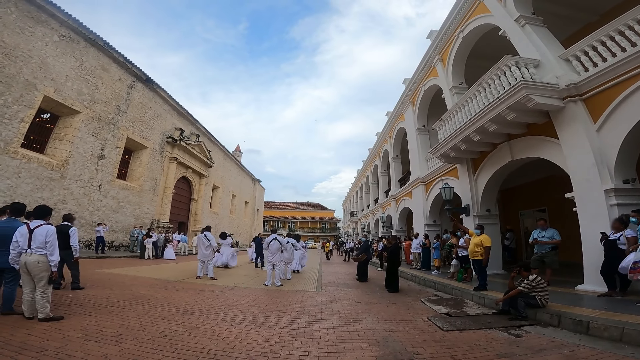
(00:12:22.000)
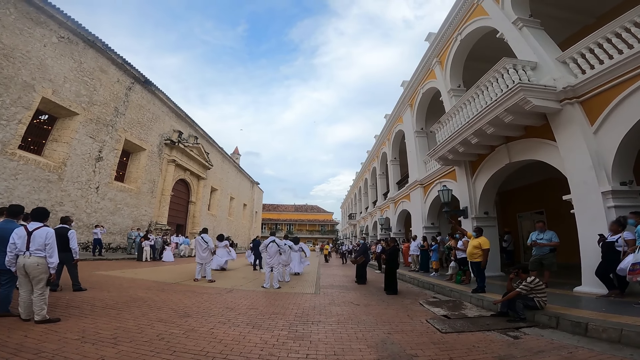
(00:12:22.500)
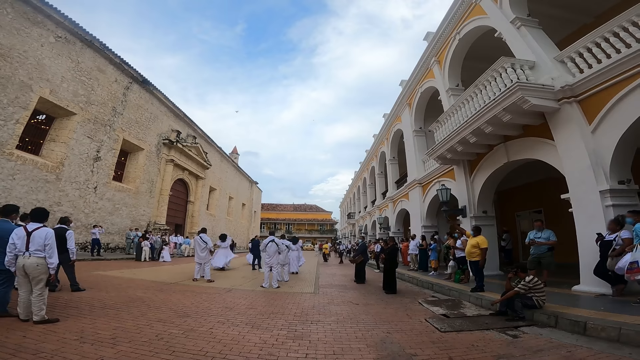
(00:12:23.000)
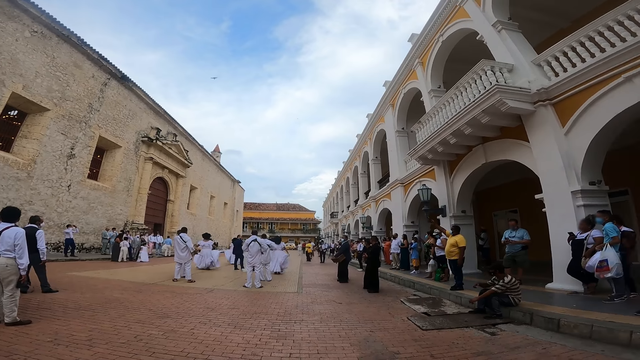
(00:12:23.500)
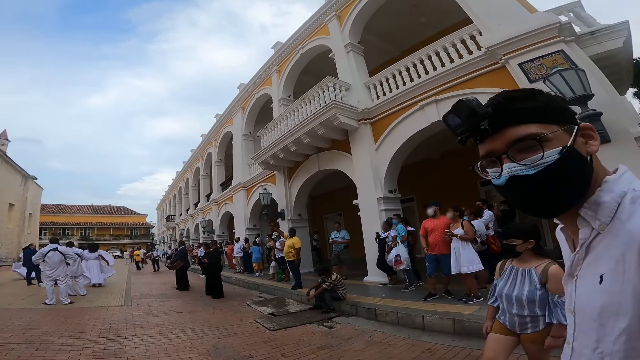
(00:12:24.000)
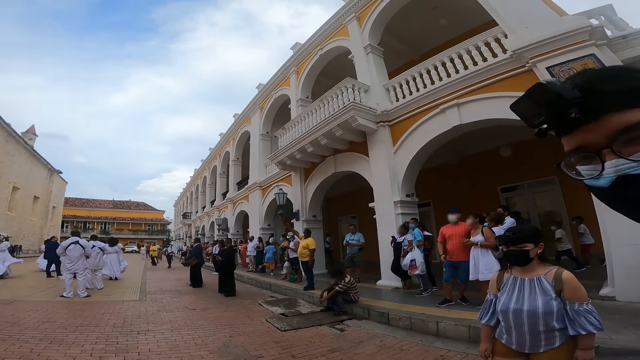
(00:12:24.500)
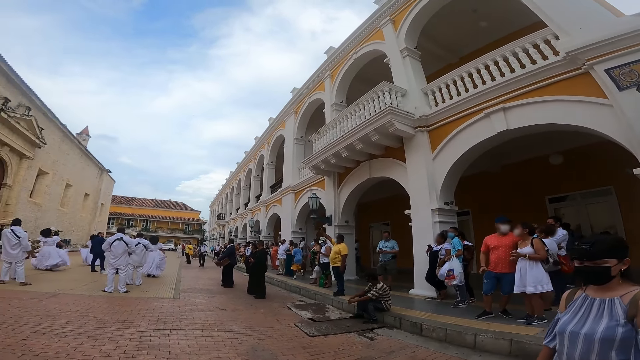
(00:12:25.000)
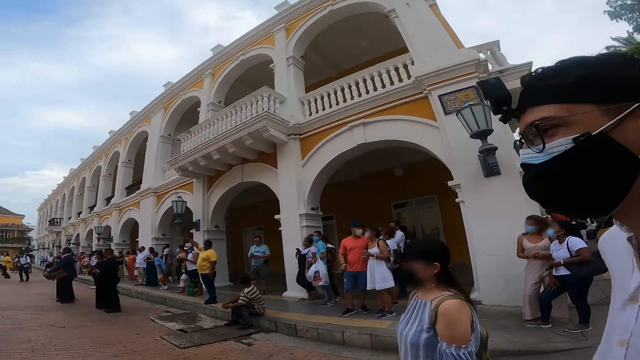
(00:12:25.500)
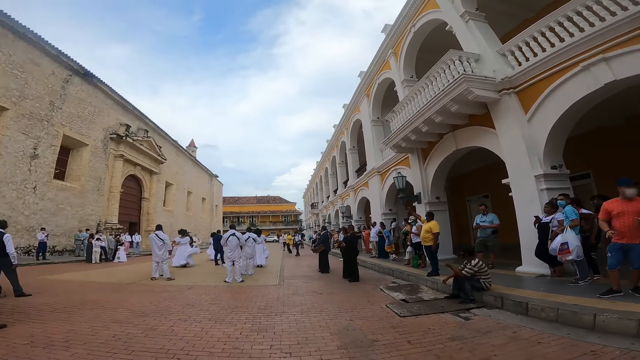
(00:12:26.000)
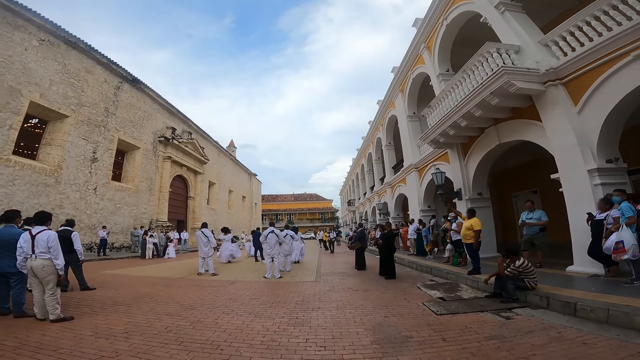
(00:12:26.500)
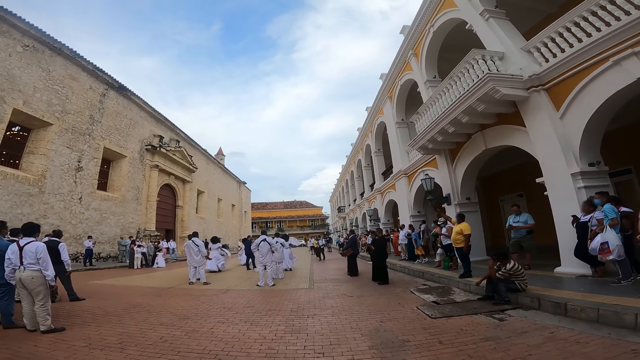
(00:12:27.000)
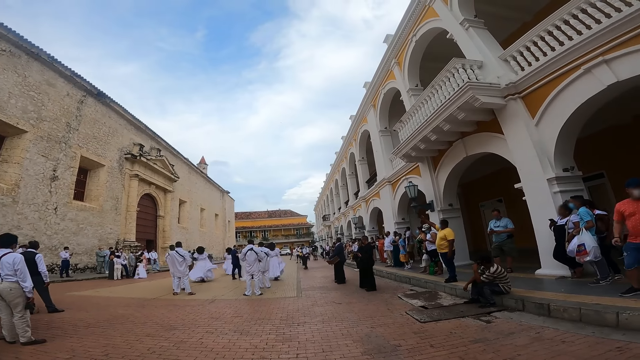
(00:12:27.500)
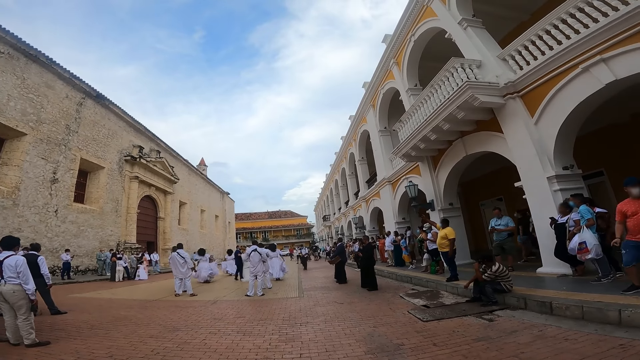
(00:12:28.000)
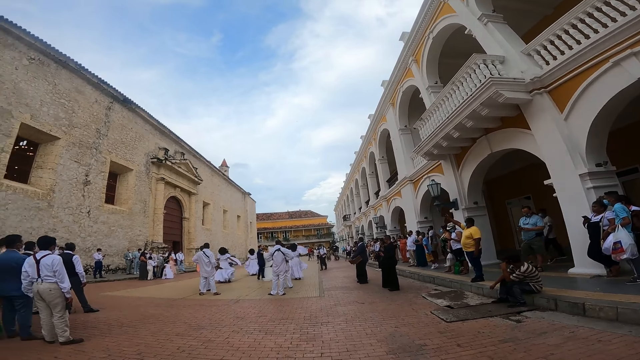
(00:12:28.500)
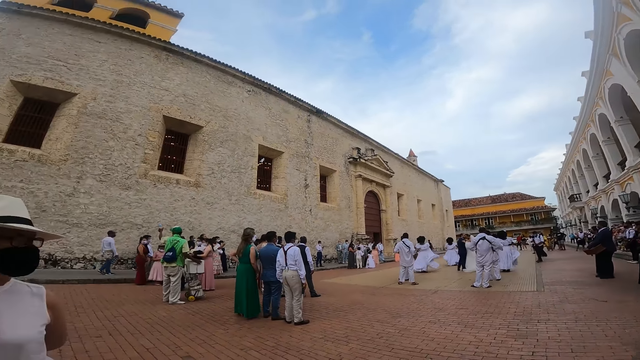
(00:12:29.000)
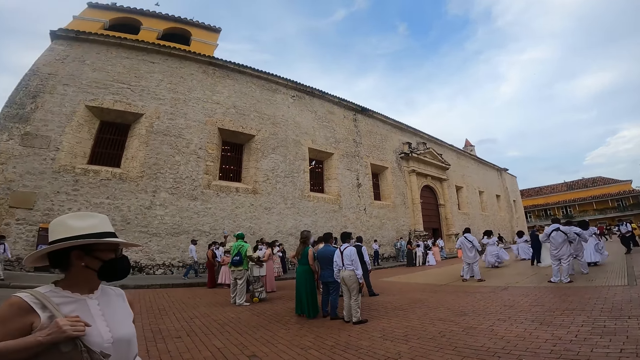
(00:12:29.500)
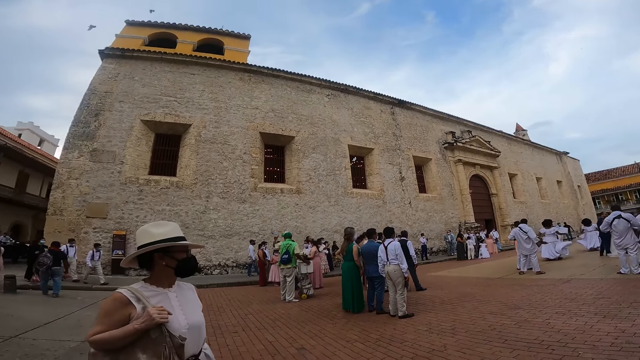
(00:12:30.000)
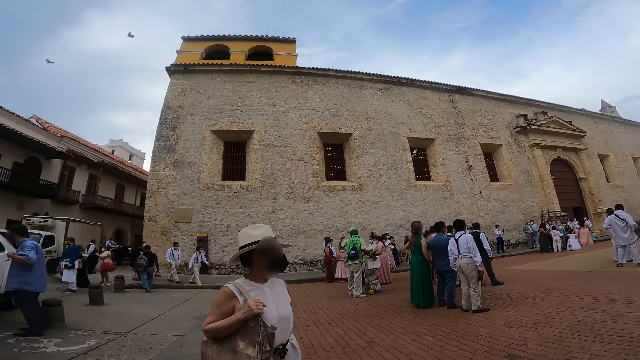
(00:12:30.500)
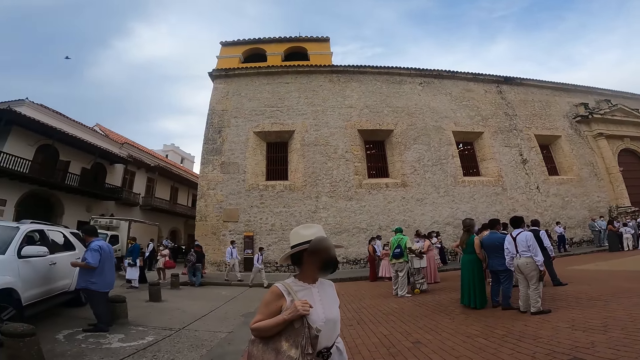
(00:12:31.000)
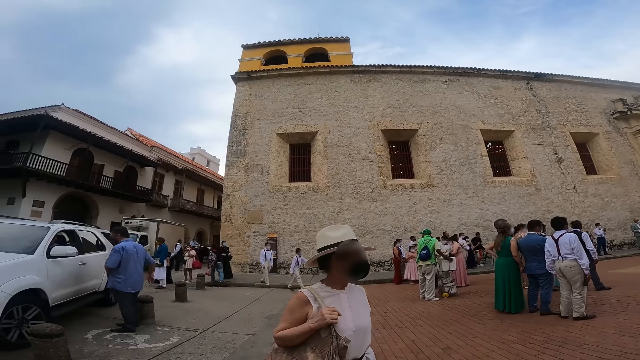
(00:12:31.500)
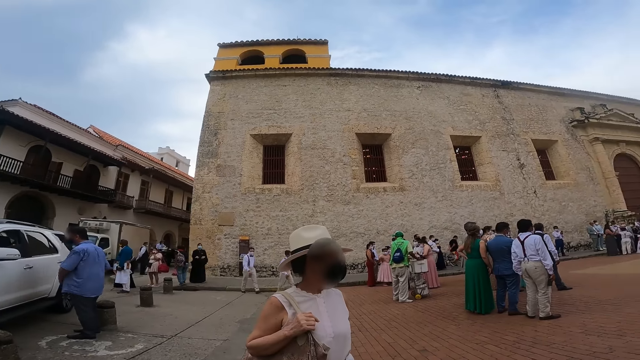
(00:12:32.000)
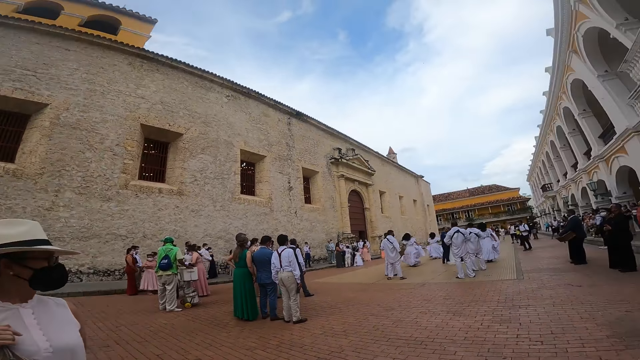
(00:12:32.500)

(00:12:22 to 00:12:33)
The camera wearer looks around. They look at the people. They look around.

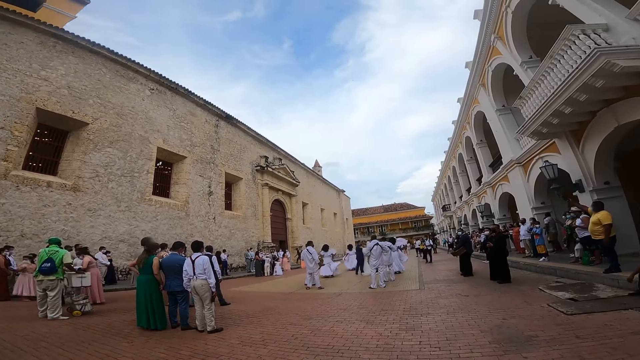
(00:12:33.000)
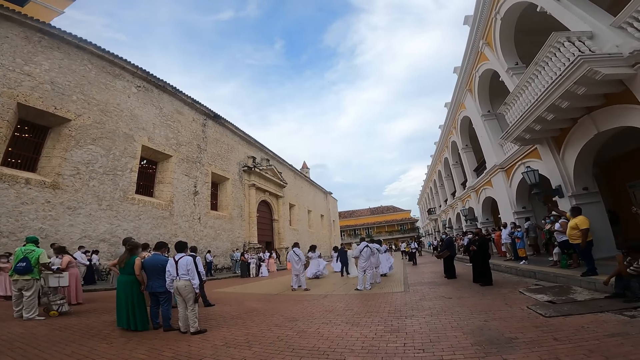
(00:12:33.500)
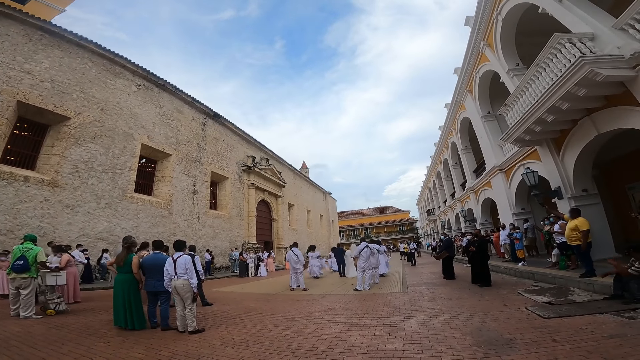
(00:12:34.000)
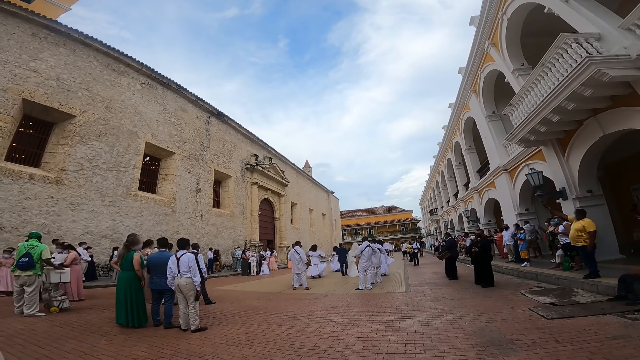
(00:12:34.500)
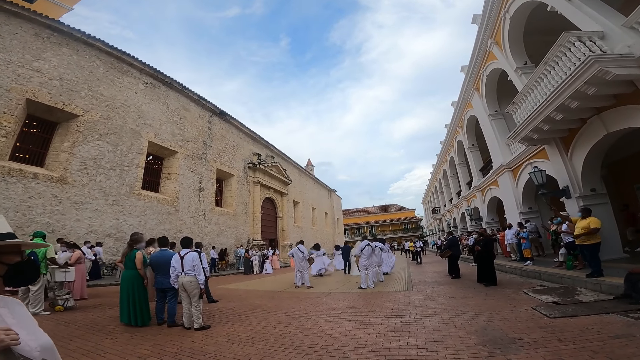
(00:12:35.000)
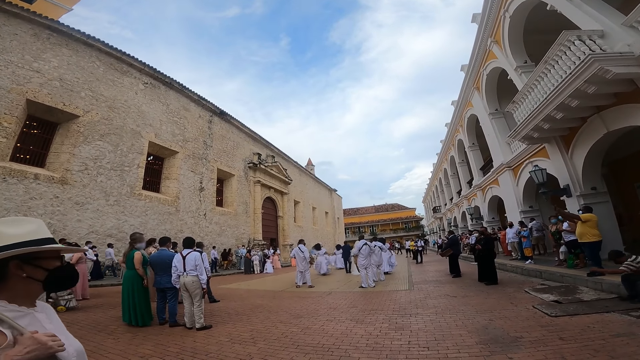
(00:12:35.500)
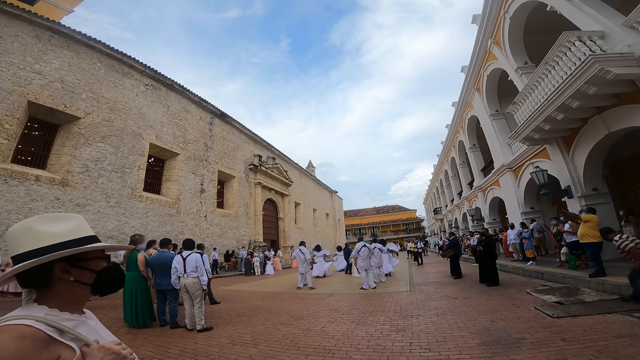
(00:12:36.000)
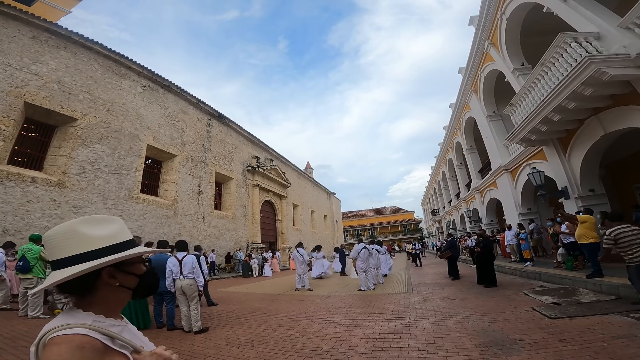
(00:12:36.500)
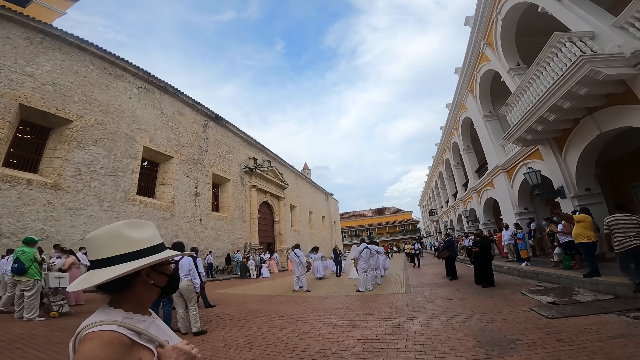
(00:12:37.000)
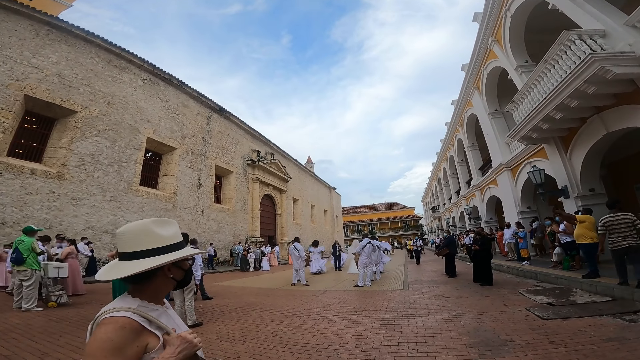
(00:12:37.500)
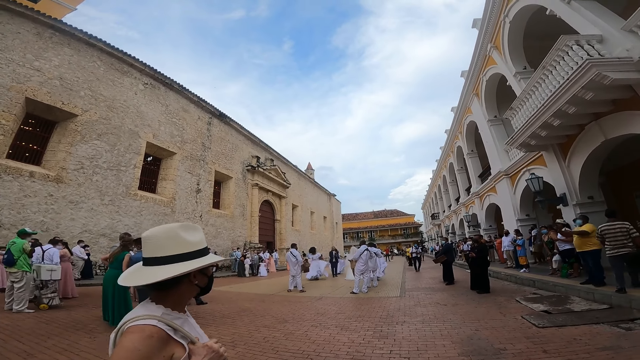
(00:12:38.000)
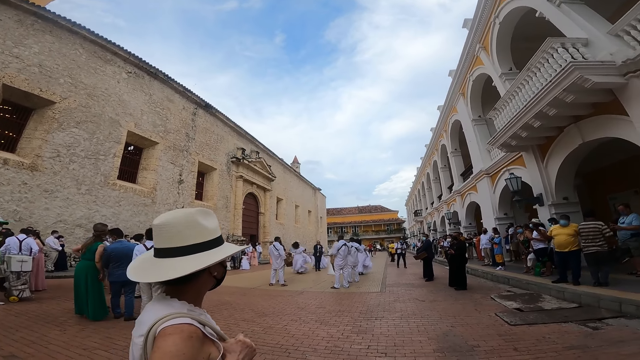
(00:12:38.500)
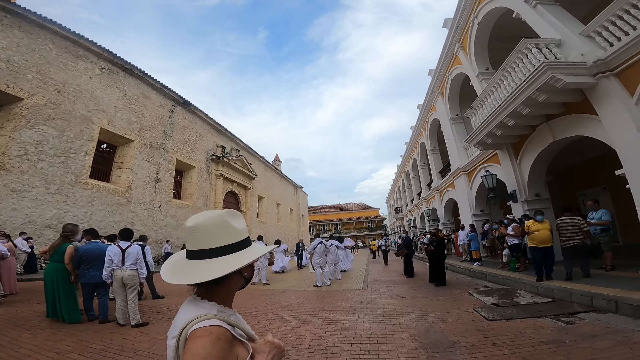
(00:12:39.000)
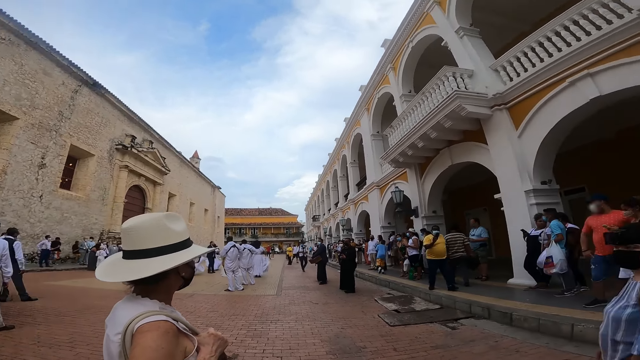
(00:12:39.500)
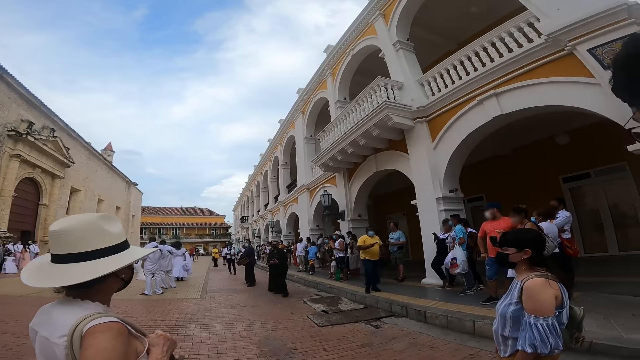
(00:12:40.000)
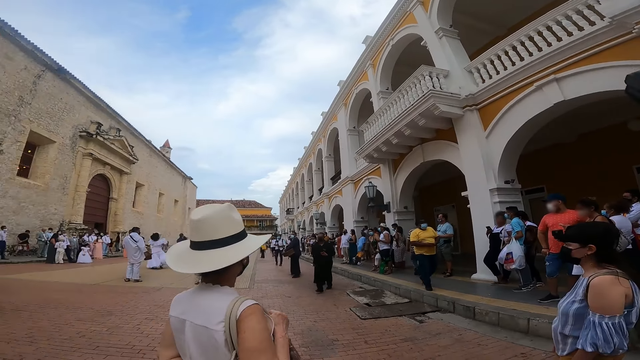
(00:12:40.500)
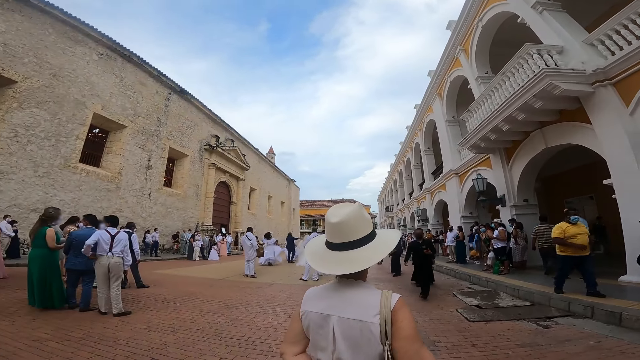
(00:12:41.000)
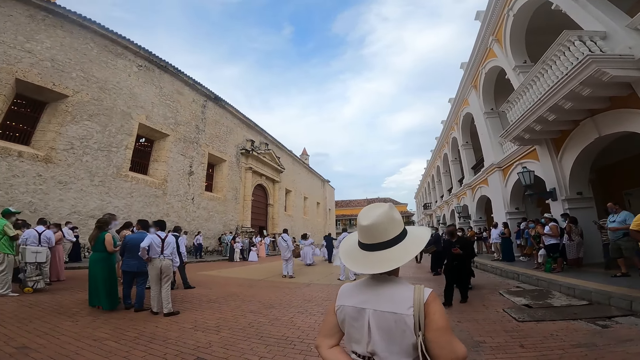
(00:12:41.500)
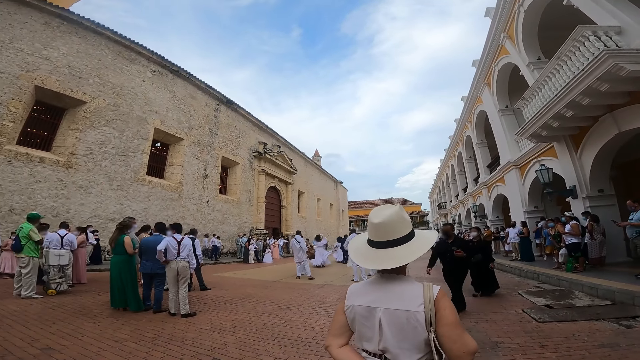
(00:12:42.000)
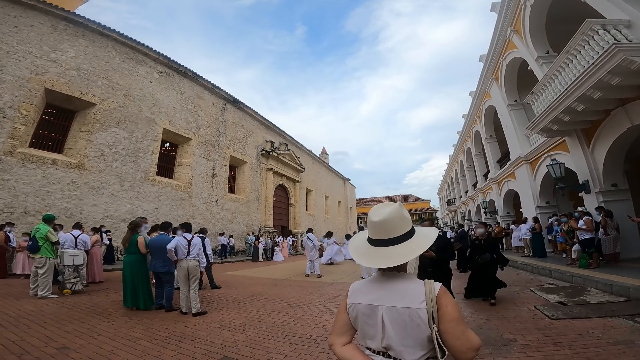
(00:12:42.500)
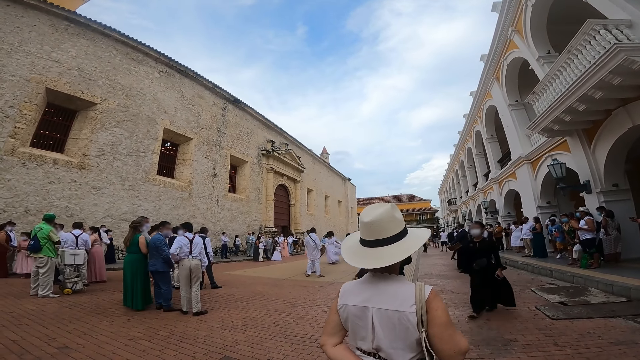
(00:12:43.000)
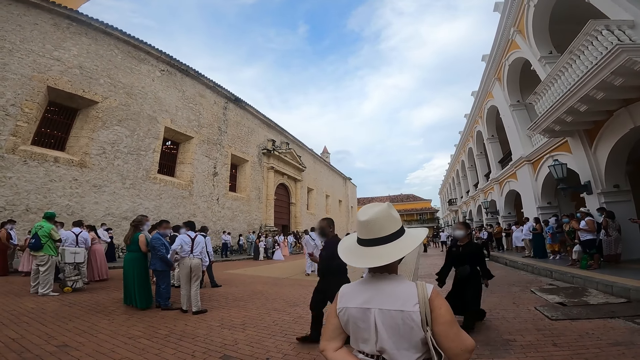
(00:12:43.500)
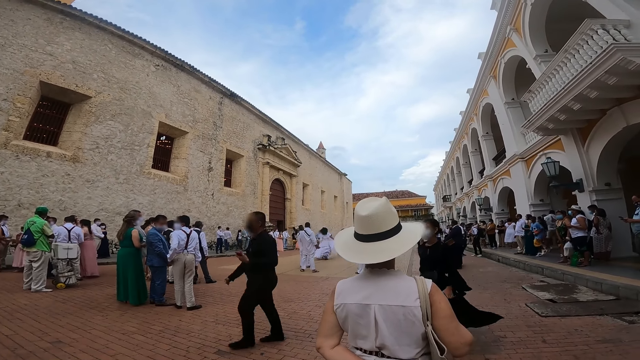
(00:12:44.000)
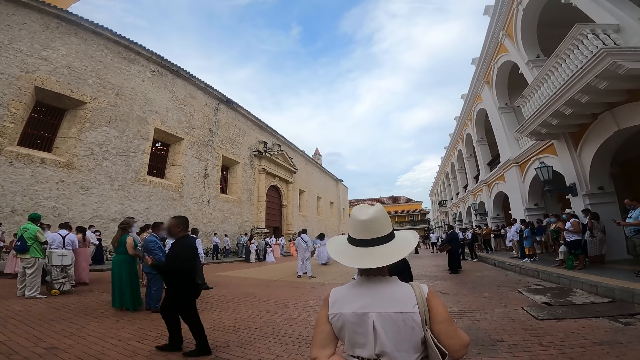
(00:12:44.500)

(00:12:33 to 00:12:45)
The camera wearer looks at the people.
